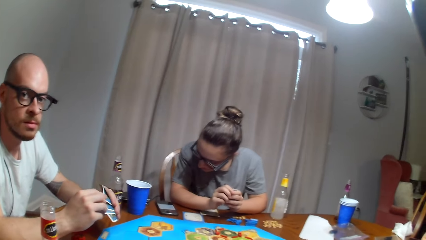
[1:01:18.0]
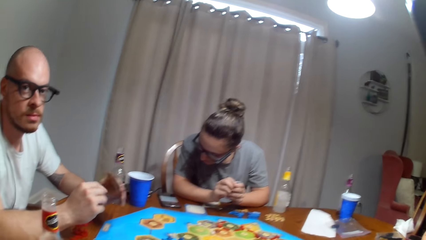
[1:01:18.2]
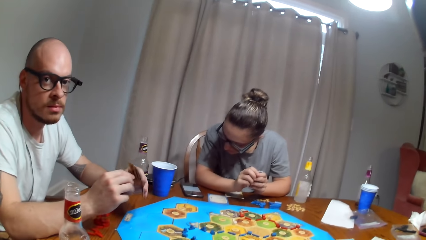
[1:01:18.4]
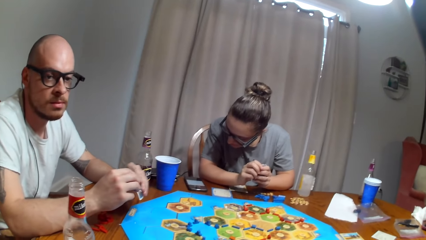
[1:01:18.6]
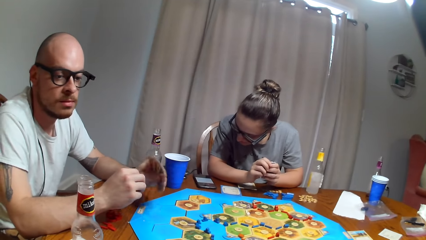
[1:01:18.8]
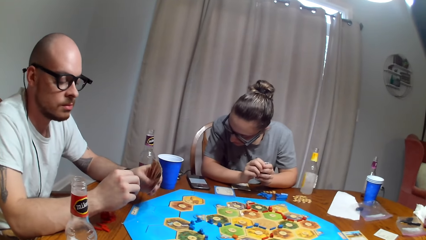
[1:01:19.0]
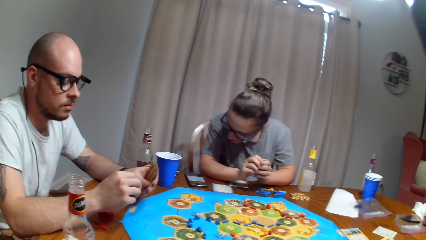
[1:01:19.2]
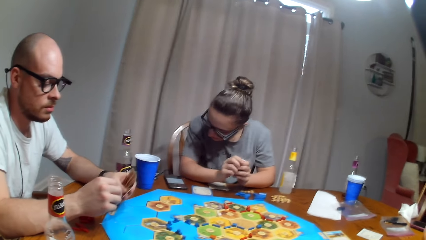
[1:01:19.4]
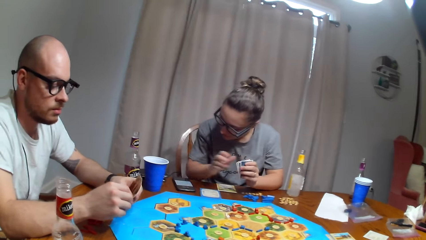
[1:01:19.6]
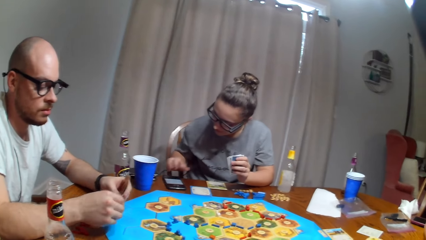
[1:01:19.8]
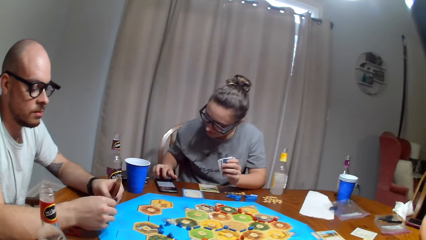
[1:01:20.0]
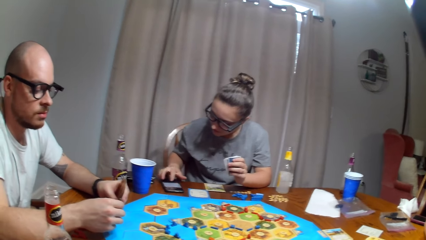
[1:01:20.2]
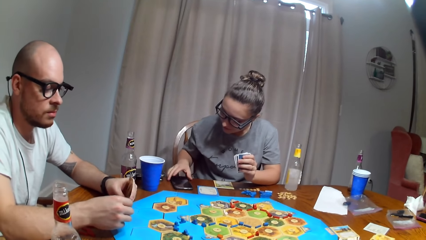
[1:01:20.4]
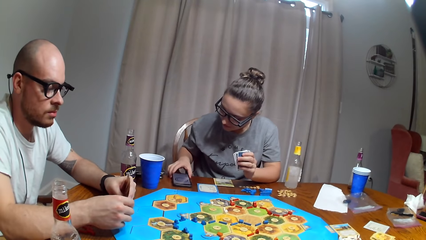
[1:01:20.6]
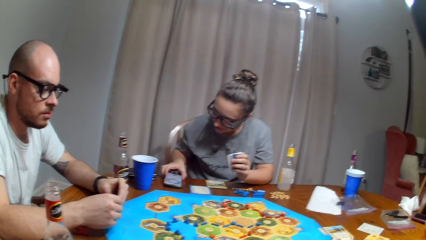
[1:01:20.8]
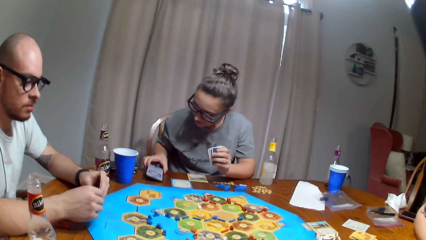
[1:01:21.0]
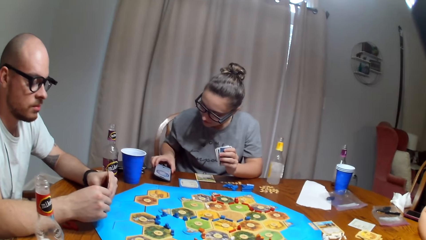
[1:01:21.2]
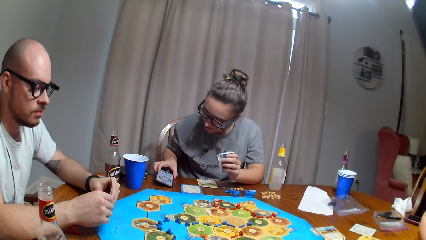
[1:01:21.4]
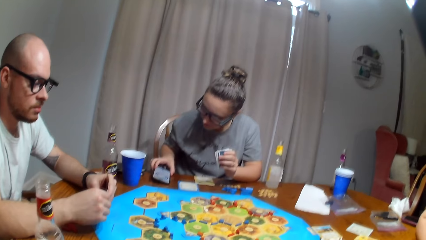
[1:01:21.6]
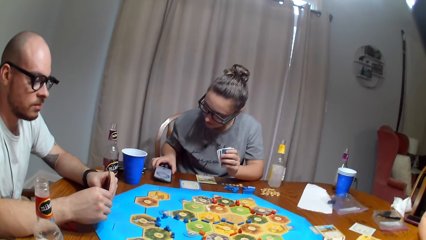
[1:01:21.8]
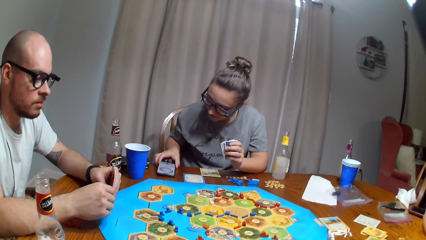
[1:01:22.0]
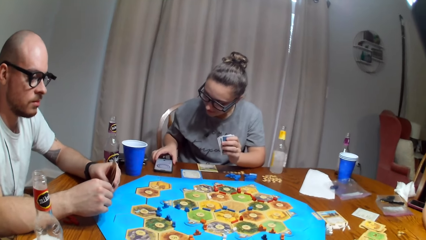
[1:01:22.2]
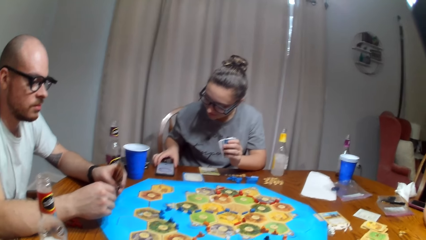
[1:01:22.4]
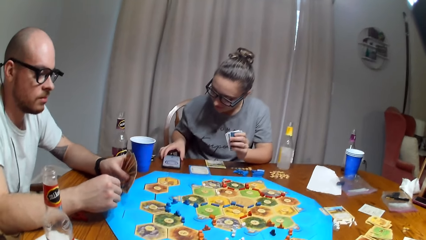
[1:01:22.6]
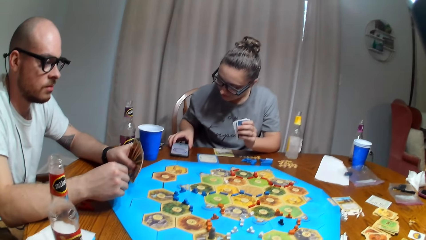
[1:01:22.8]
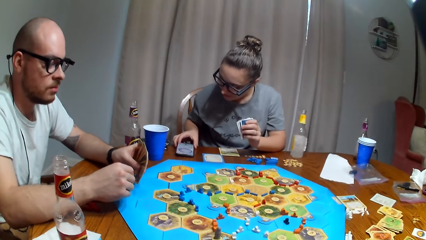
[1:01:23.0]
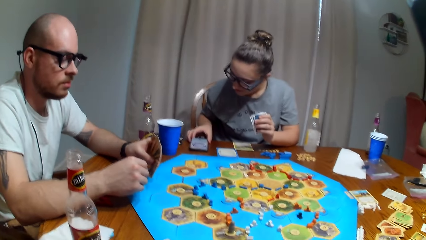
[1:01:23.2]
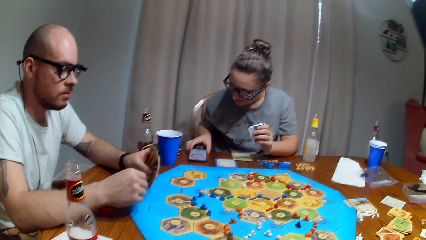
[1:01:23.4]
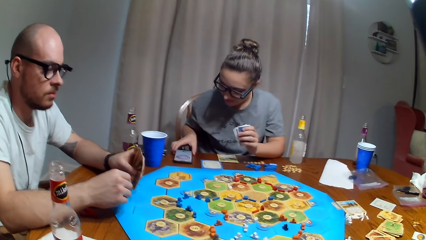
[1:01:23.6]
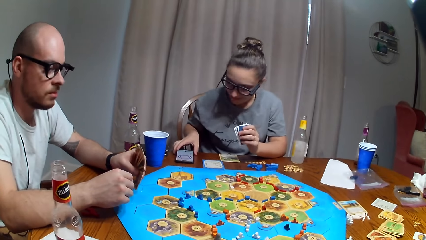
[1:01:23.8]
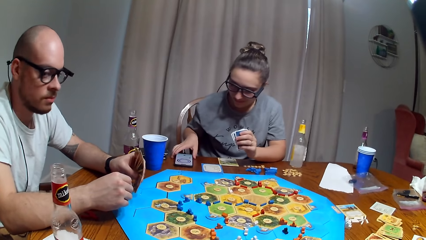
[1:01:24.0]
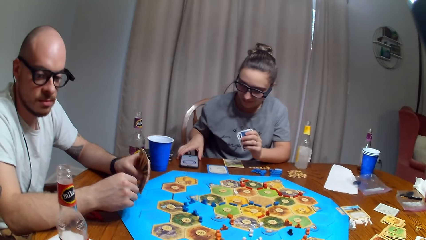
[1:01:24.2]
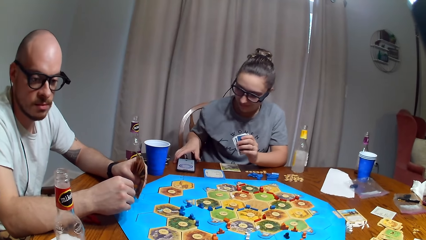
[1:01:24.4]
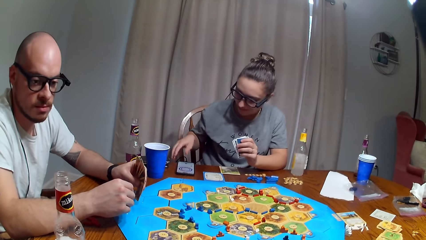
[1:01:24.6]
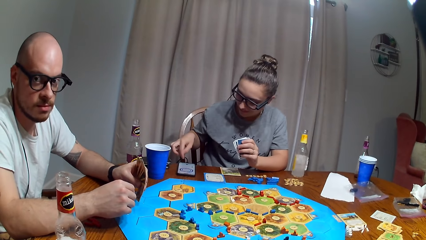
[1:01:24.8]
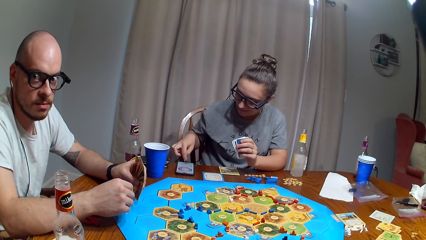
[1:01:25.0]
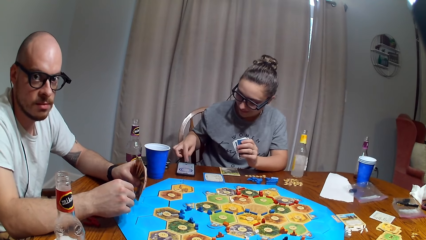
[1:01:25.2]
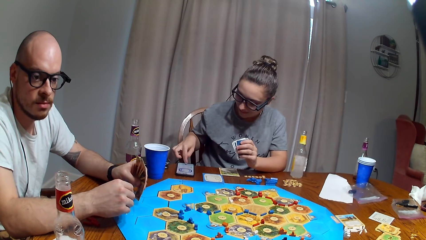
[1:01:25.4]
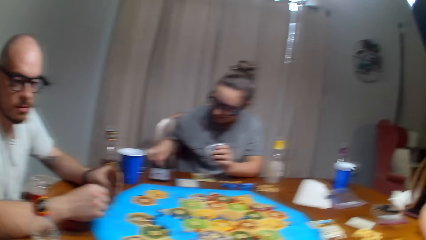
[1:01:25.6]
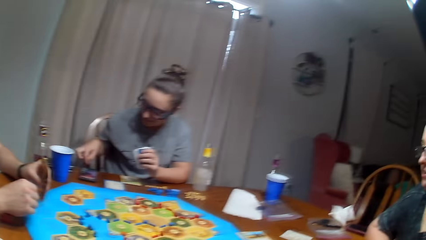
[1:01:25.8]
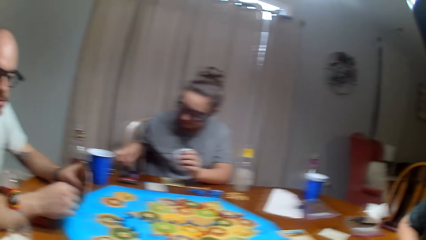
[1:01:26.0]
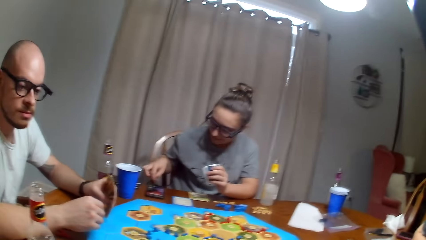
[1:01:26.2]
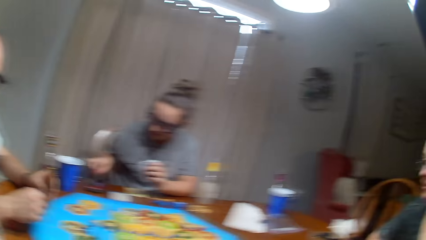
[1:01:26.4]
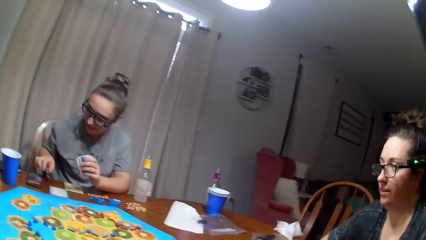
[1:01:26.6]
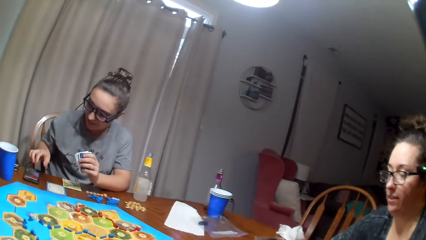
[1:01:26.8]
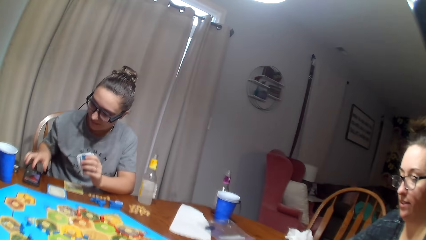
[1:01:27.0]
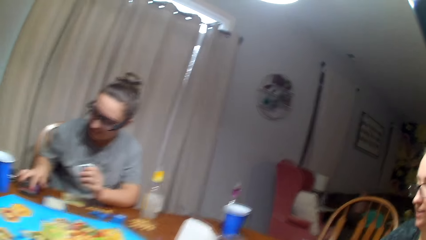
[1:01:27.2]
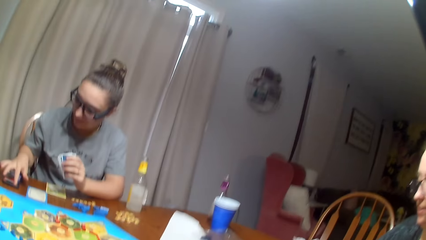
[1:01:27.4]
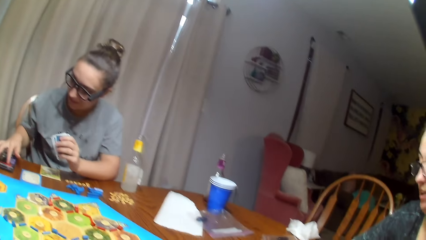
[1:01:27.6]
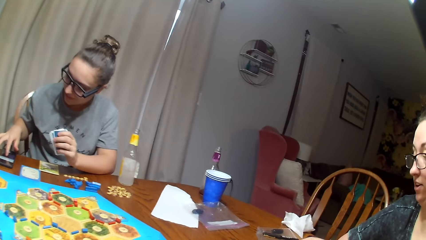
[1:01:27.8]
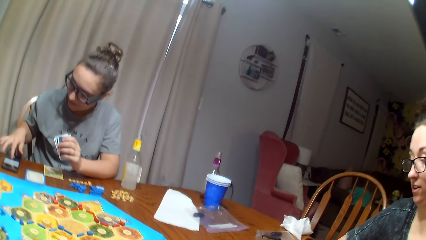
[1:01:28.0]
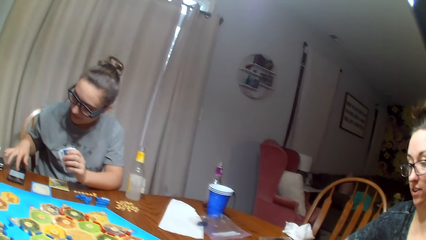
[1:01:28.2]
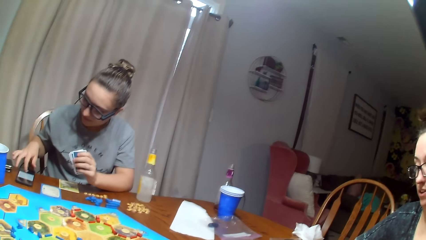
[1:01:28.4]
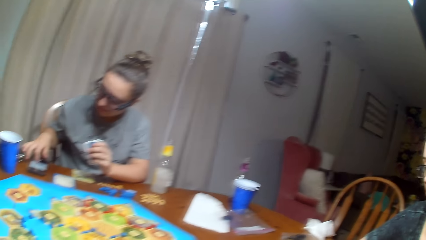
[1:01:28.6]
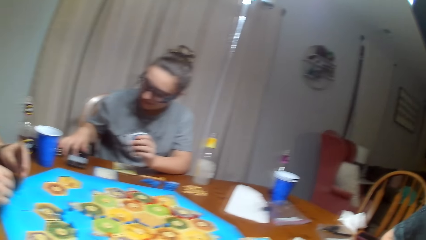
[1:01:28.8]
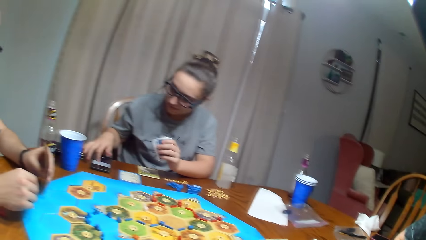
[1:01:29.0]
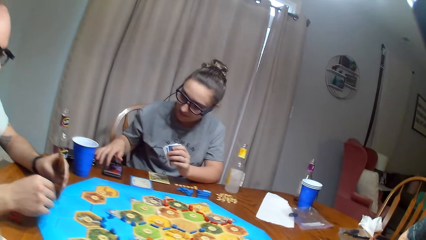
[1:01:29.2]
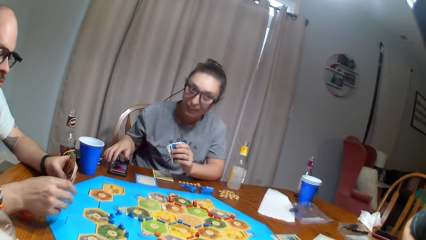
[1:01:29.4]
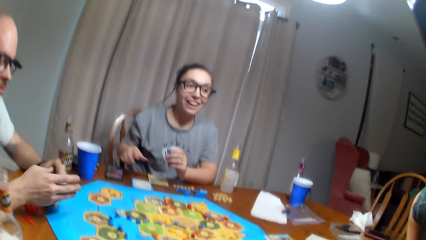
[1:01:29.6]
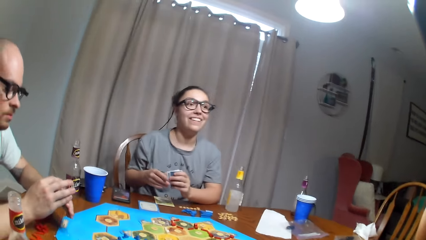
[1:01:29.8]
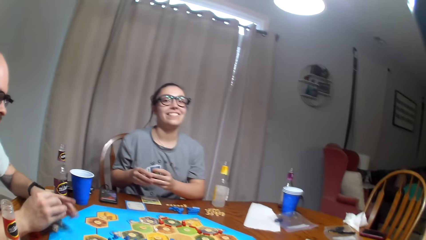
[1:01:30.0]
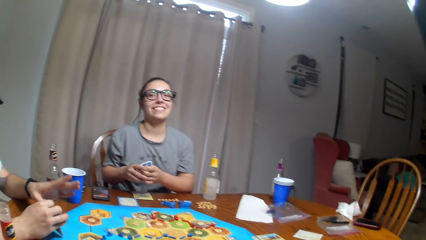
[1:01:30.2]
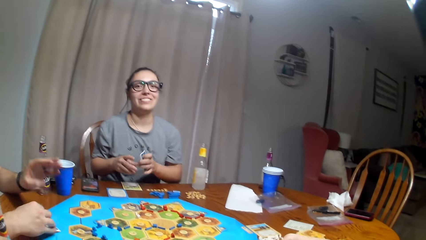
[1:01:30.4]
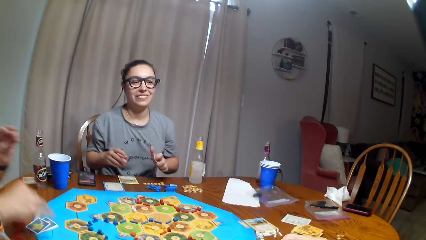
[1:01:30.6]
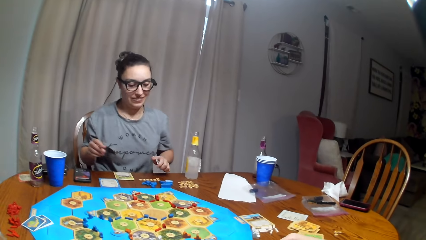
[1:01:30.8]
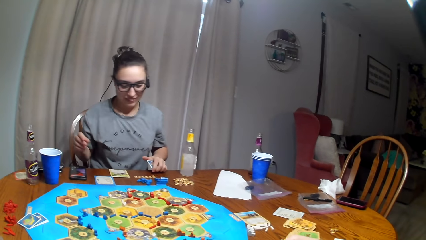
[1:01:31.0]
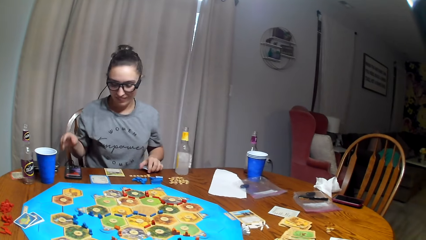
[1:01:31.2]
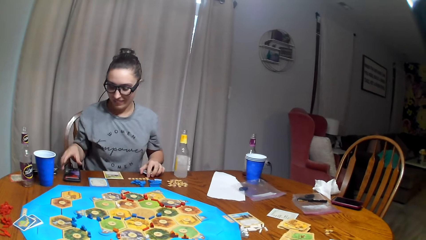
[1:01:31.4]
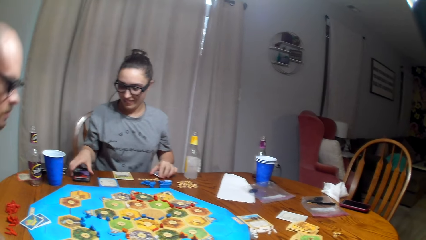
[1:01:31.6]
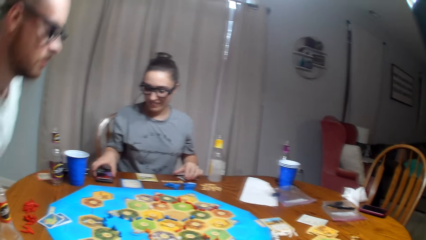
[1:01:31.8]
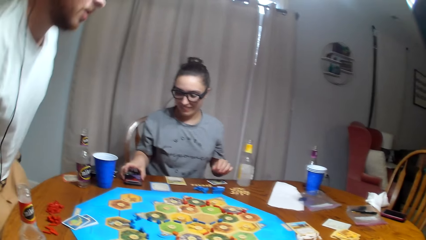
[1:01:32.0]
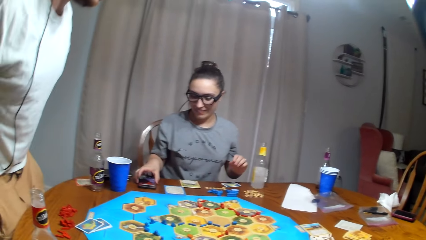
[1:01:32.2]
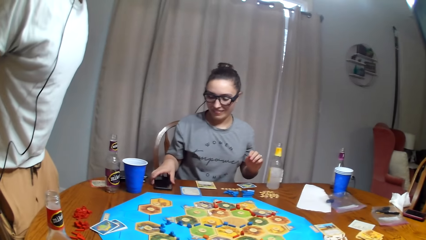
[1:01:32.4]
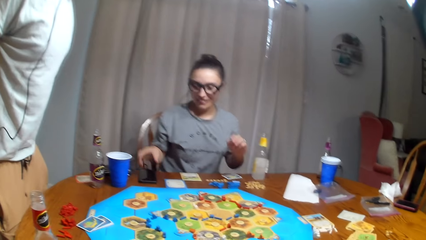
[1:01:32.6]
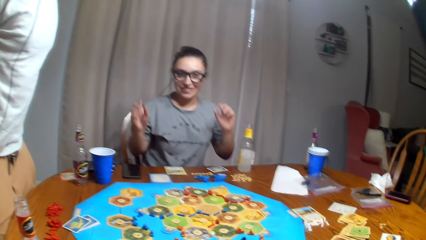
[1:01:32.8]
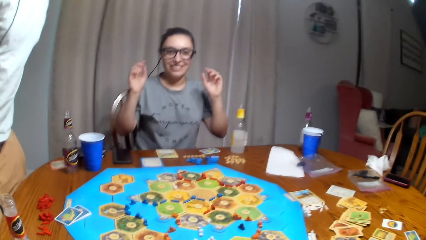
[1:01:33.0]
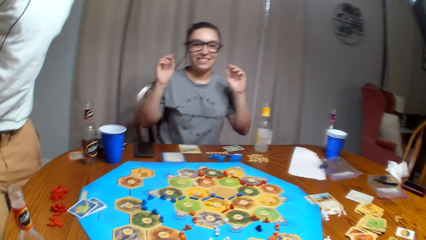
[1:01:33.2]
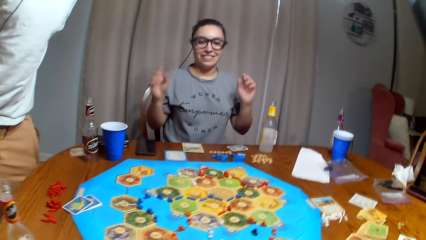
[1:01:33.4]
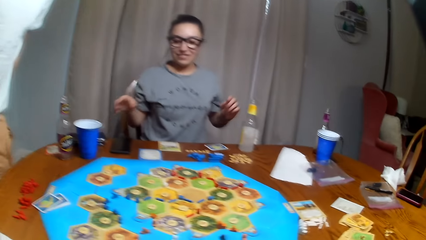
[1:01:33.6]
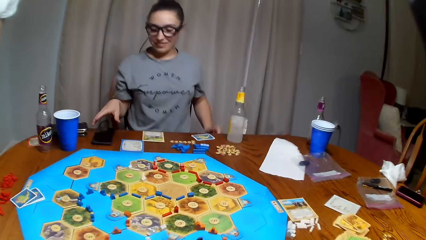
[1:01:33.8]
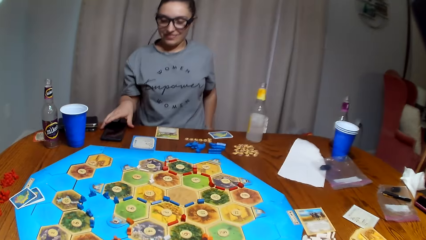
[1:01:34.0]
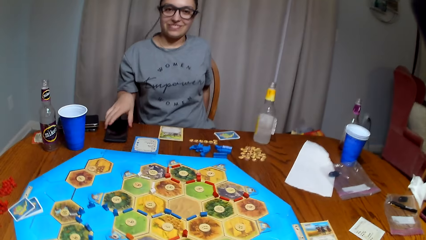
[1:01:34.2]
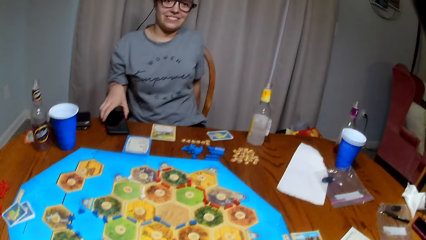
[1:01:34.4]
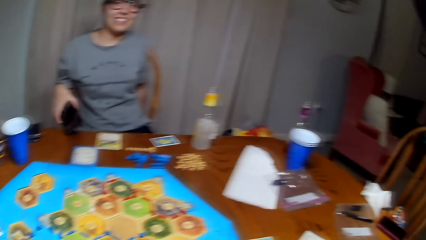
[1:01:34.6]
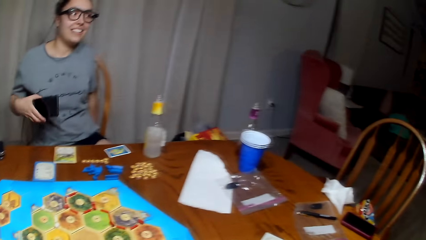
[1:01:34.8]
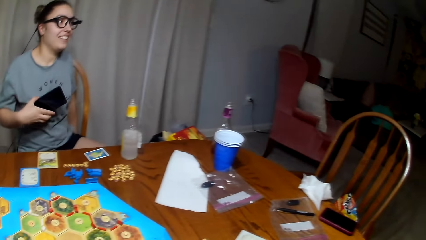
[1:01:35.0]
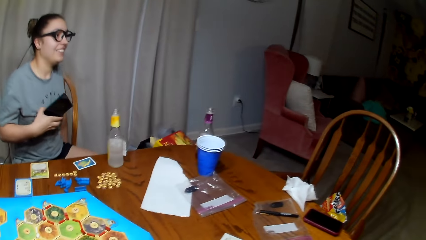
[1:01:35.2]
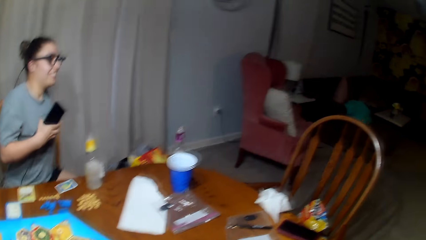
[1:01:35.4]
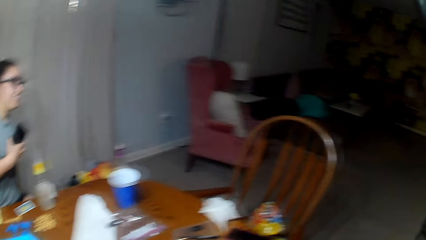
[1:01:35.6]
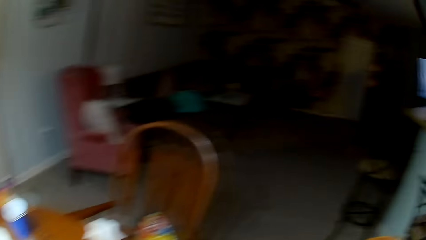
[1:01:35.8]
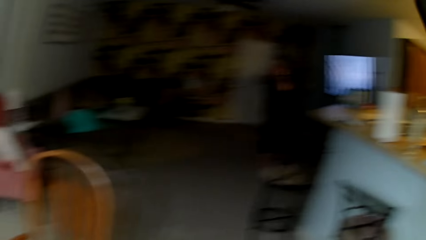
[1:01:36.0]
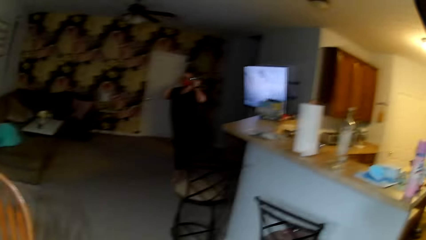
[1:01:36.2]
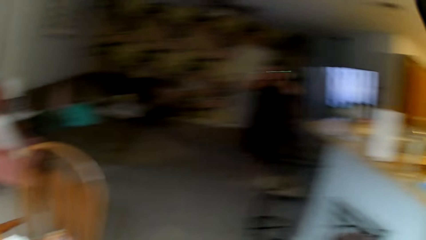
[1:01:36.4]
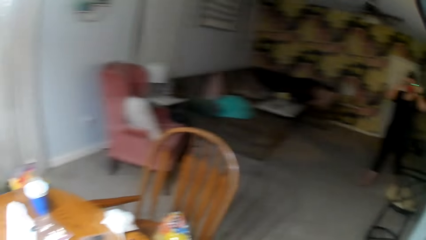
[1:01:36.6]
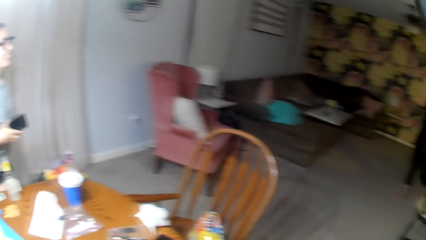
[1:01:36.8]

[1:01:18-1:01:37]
The camera wearer dialogues with a man. The man presses the phone. A woman stares at the phone. The man puts the cards down. The woman puts the cards down. The man stands up. The woman presses the phone, picks the phone and stands up.
